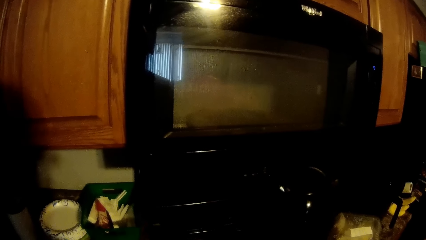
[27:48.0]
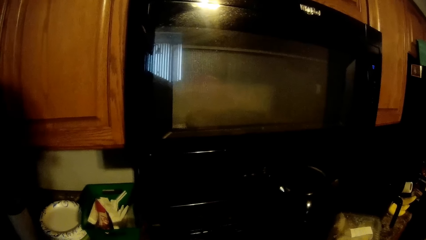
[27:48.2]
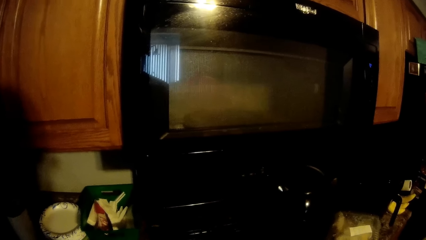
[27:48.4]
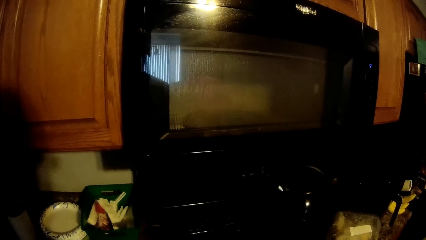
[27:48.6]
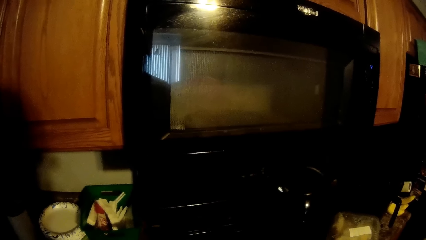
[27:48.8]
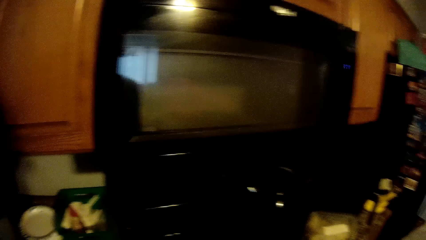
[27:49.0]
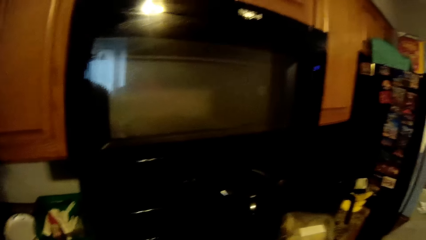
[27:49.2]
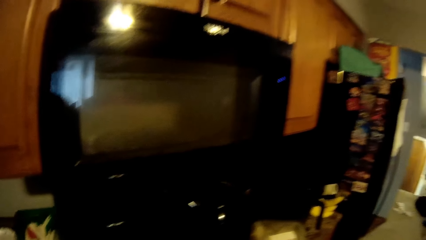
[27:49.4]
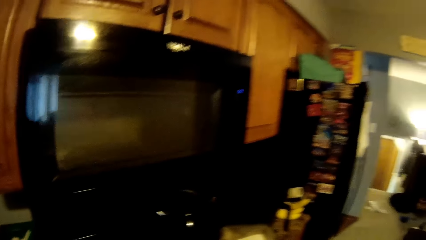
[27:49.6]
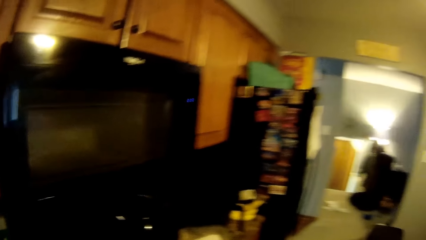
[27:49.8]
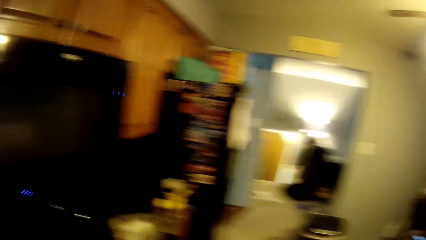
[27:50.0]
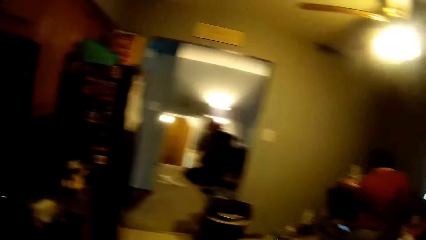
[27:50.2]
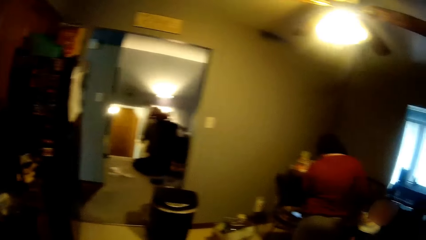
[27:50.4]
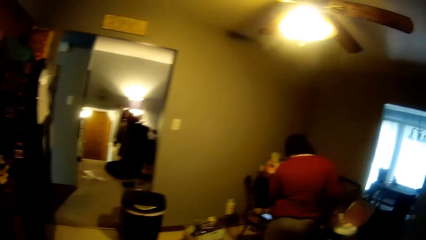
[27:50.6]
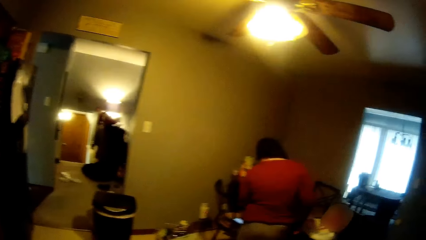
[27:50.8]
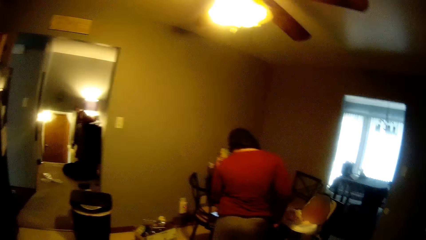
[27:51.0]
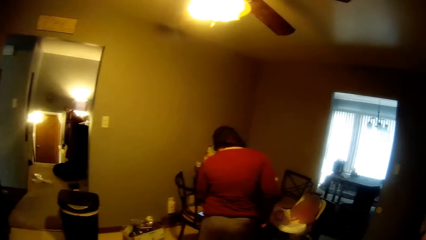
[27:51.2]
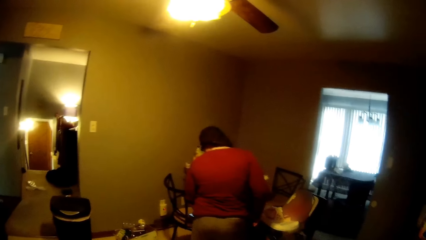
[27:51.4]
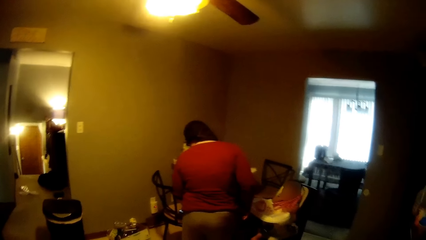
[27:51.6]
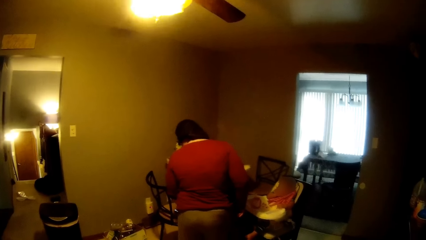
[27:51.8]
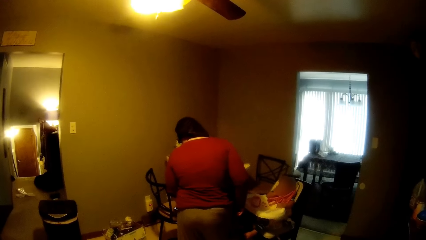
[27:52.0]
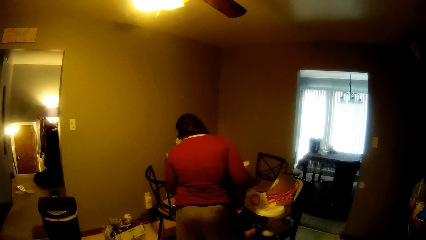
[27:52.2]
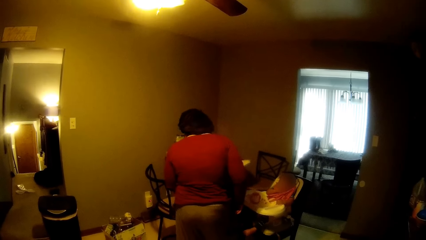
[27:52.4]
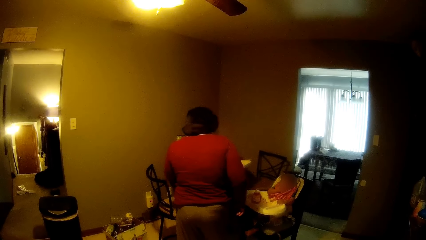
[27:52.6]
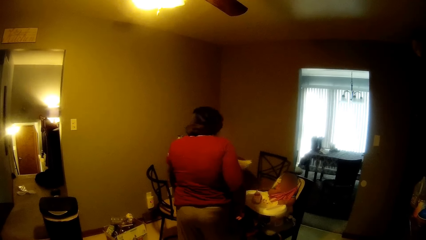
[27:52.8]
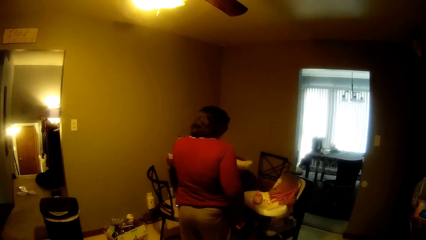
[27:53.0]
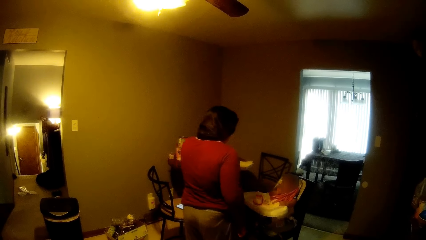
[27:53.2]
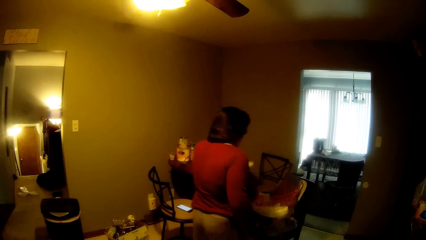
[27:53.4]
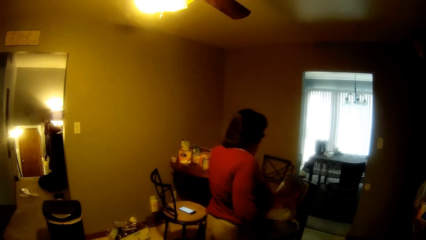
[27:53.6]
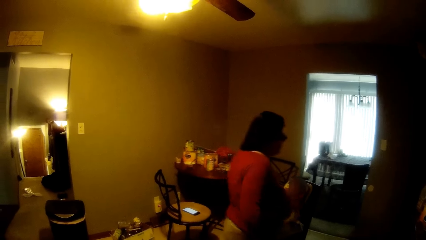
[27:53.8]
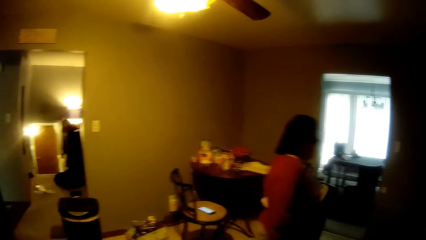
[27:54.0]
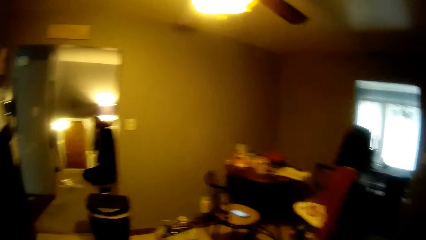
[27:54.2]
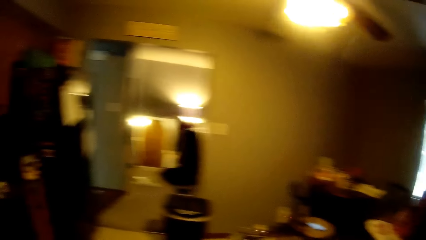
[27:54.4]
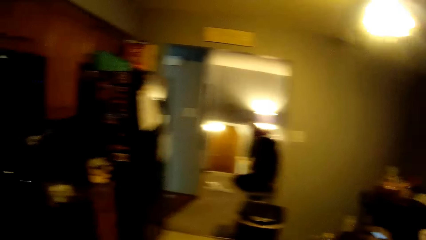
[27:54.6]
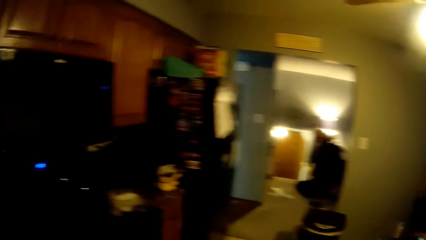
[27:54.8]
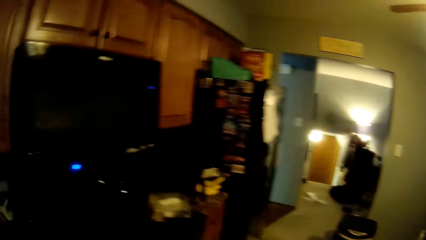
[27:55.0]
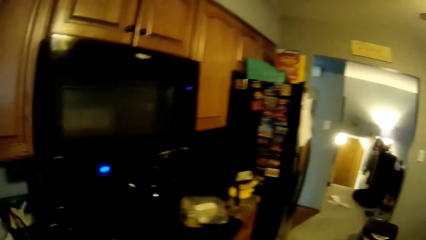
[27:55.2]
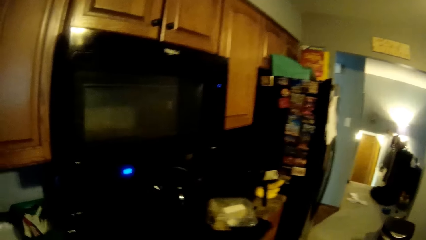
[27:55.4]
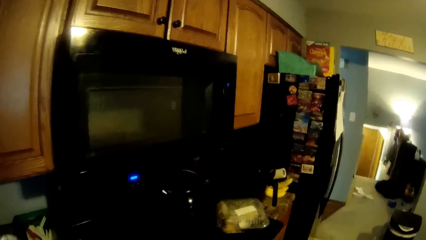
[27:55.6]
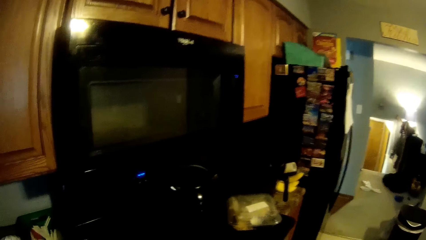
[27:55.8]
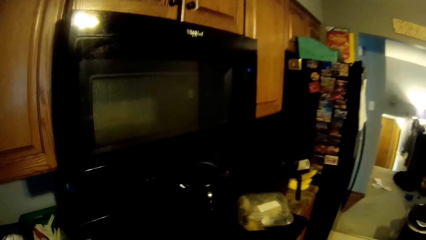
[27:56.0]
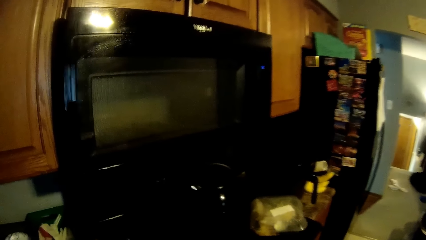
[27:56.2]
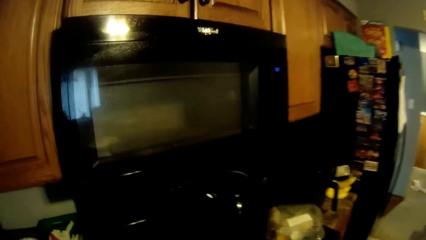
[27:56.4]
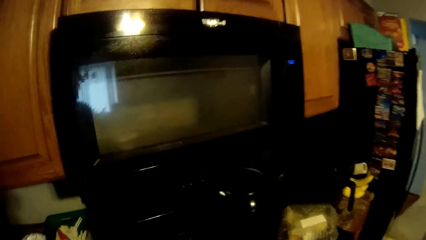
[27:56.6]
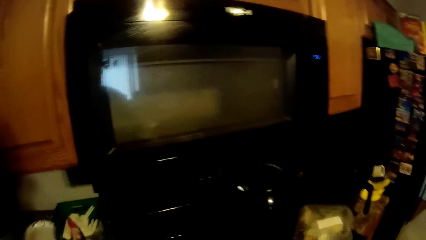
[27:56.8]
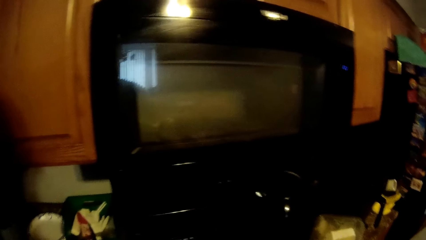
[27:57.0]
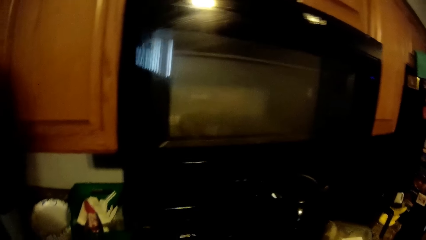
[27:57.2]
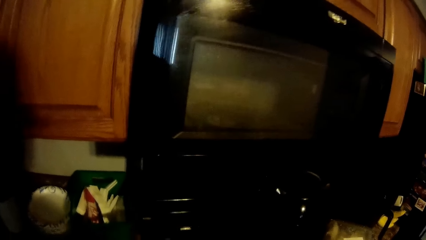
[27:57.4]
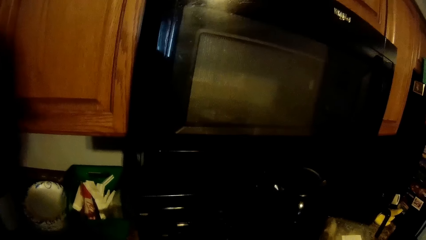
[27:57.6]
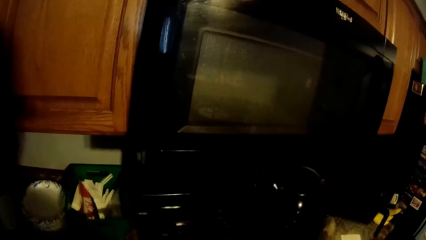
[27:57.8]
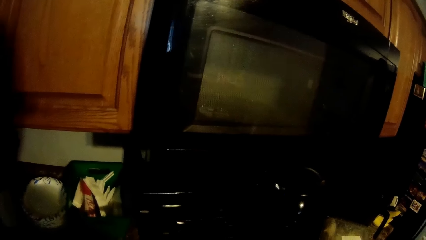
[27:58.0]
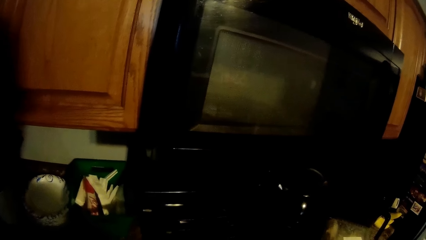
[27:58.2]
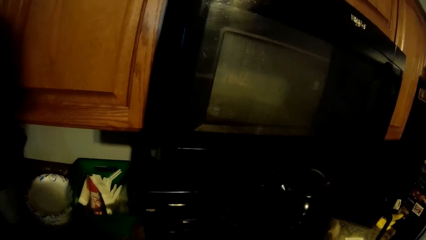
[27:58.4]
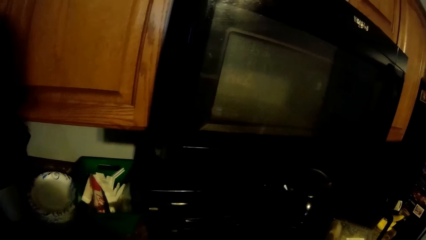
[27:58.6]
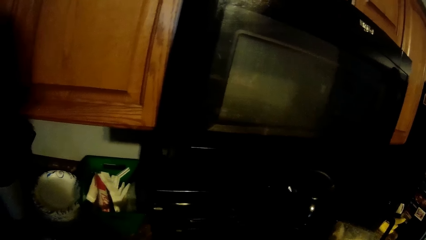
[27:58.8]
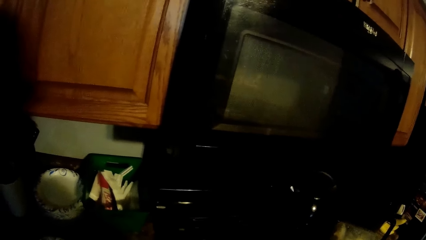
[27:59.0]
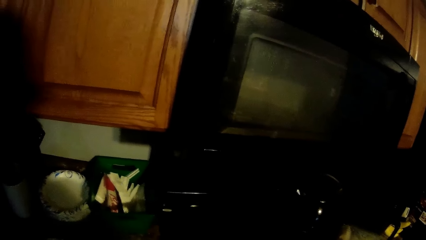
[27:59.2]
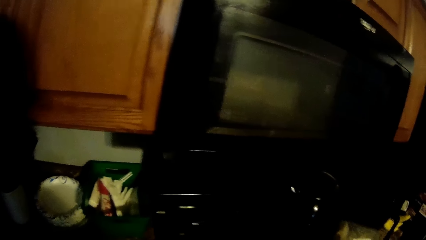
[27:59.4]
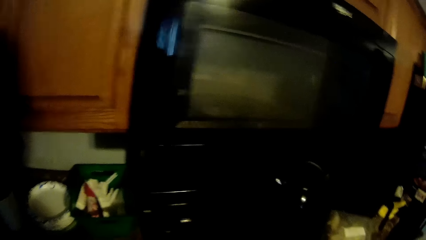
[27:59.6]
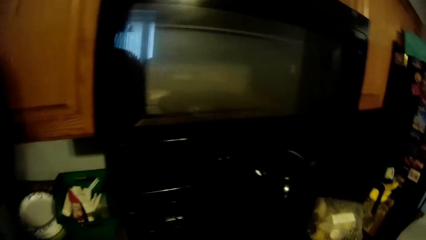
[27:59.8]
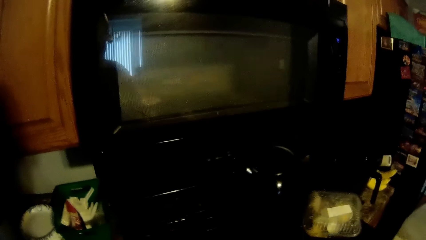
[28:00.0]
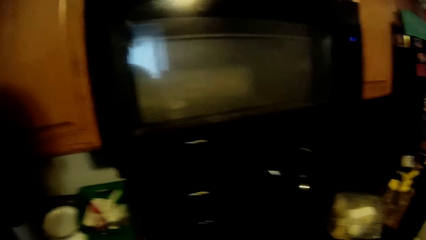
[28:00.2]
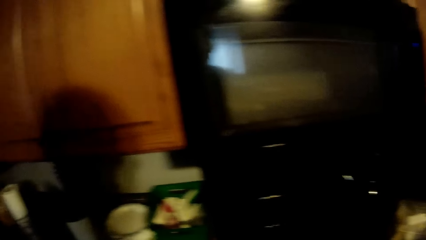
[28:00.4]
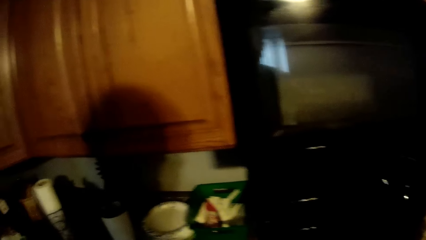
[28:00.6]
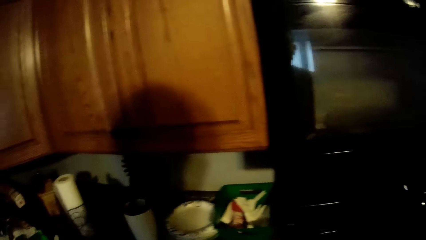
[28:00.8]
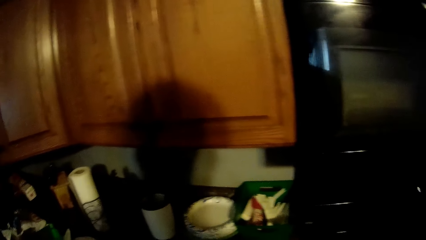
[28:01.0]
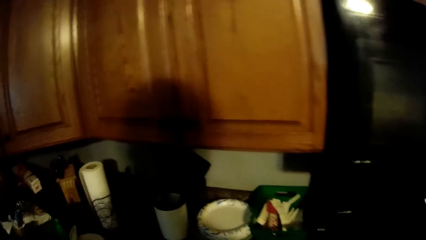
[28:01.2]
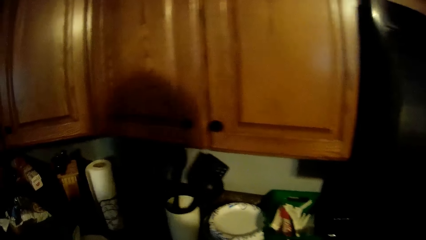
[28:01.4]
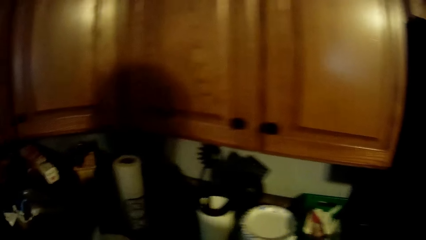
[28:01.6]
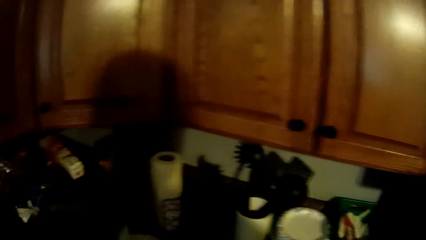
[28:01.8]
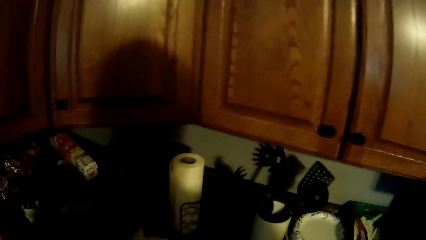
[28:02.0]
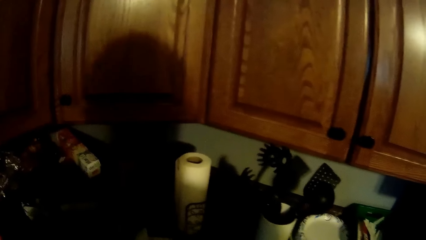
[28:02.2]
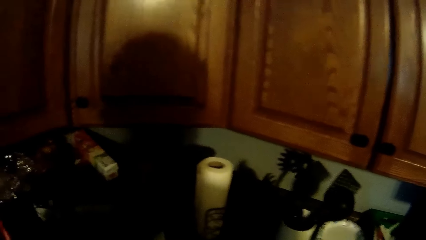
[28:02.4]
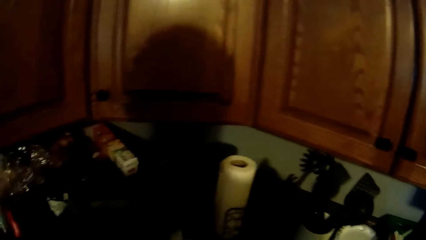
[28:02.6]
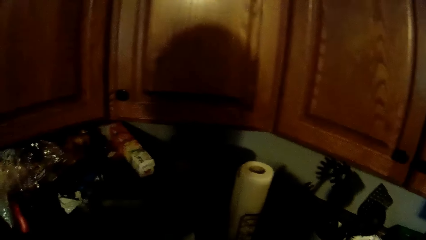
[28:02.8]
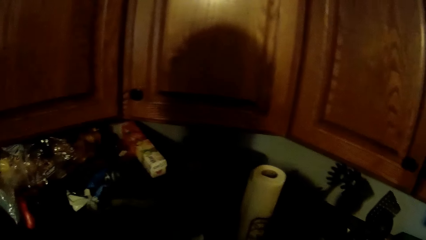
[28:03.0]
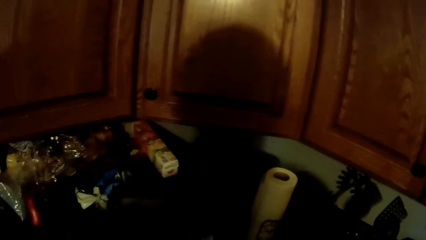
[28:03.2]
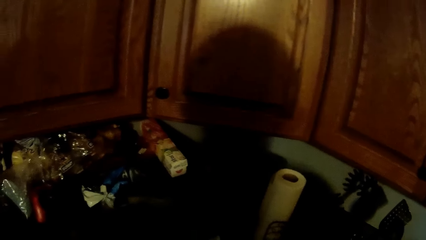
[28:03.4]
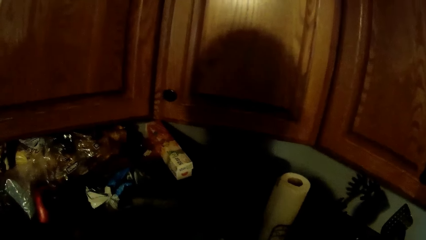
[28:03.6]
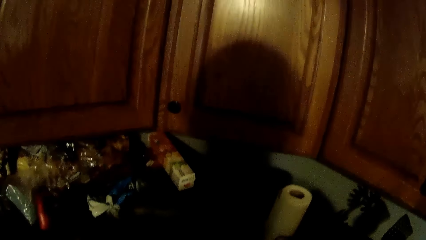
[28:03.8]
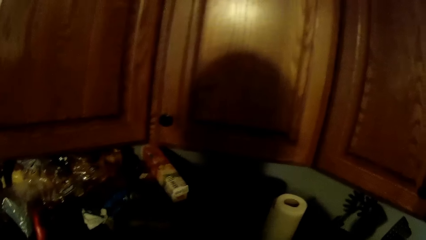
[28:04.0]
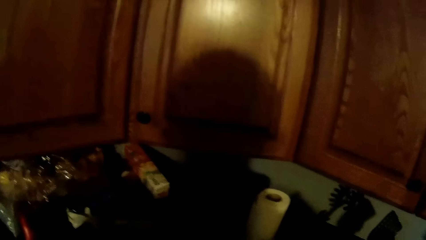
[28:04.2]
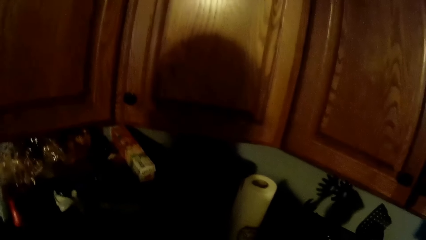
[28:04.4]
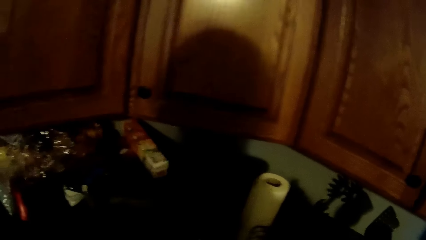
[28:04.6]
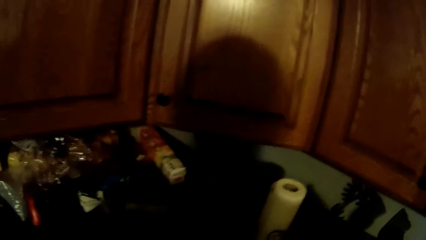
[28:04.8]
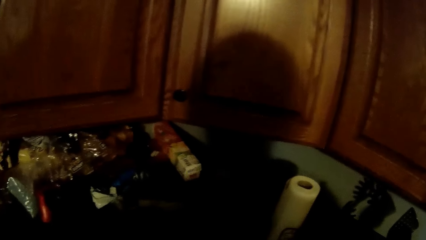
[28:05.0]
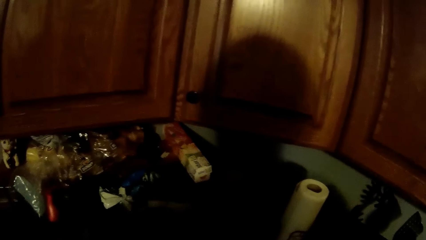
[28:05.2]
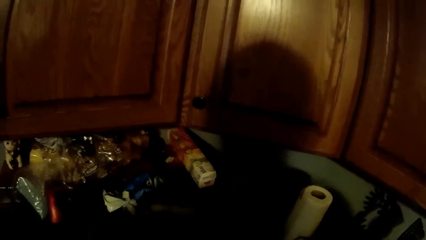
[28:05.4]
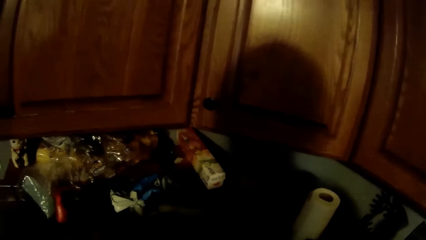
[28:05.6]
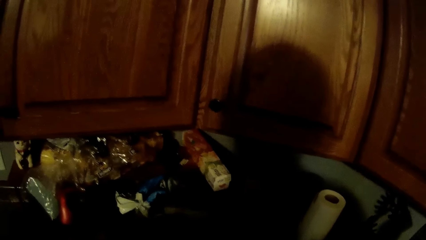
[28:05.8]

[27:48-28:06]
The camera wearer looks around repeatedly.
